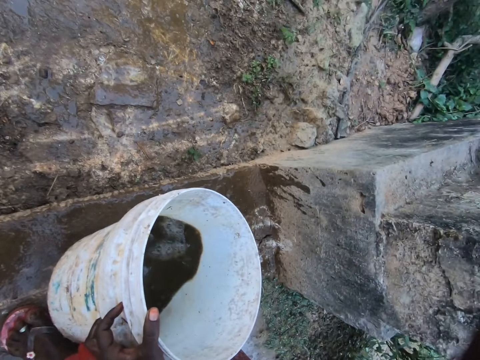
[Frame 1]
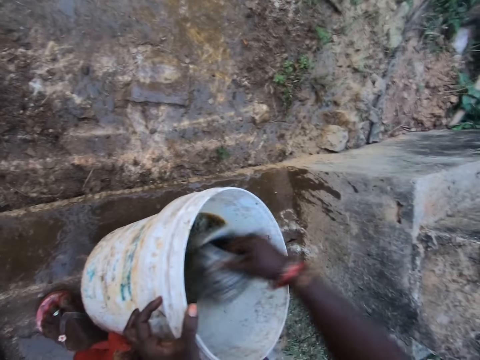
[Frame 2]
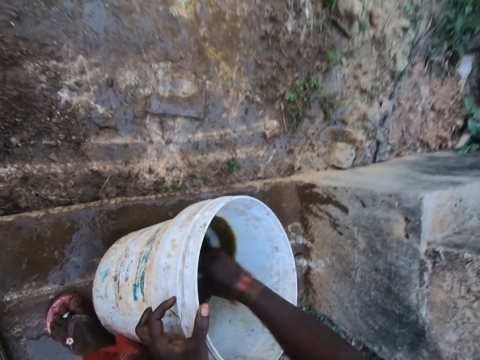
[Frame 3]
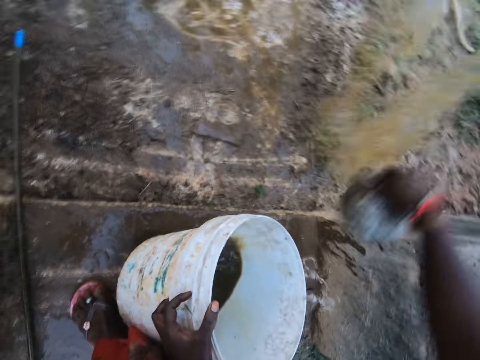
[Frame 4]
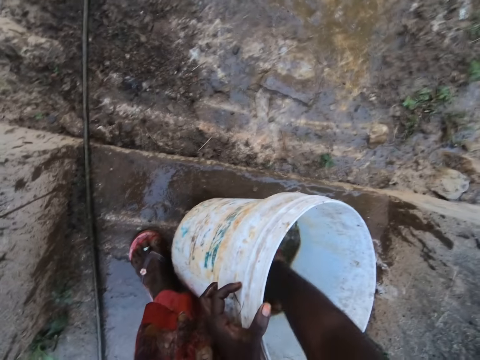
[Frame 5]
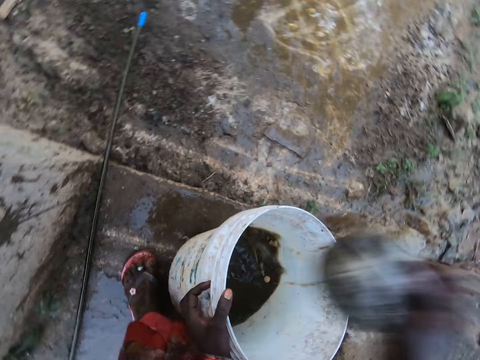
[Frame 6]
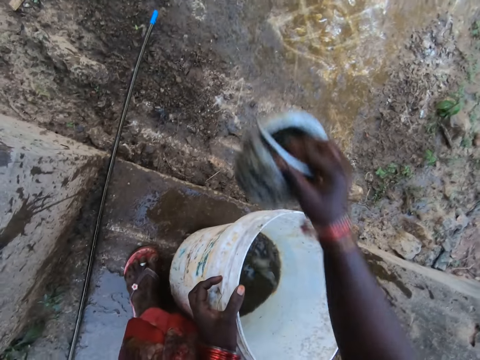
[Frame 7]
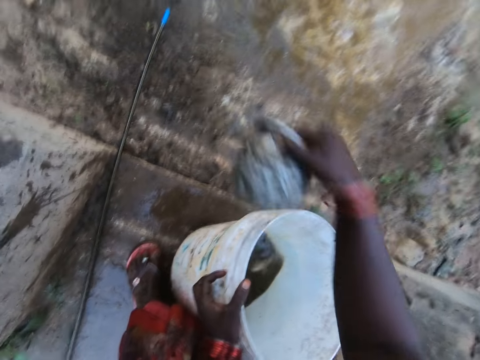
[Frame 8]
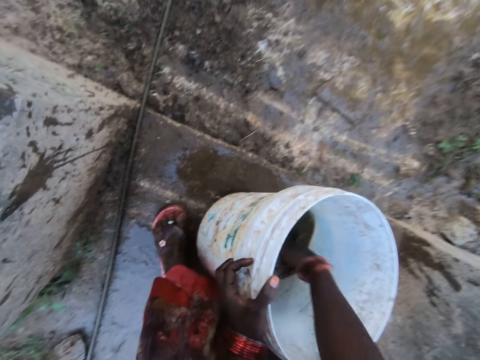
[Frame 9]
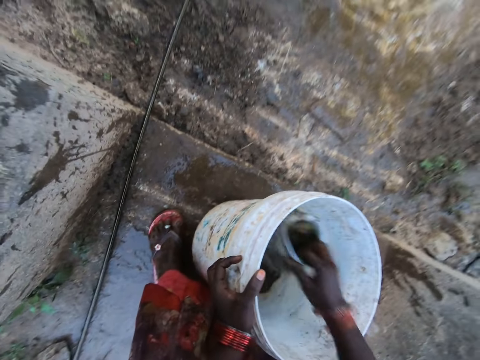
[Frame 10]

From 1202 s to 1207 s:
The camera wearer pours the liquid on the floor. They scoop out some of the liquid in the bucket with the bowl. They pour the liquid on the floor. They scoop out some of the liquid in the bucket with the bowl. They pour the liquid on the floor. They scoop out some of the liquid in the bucket with the bowl.

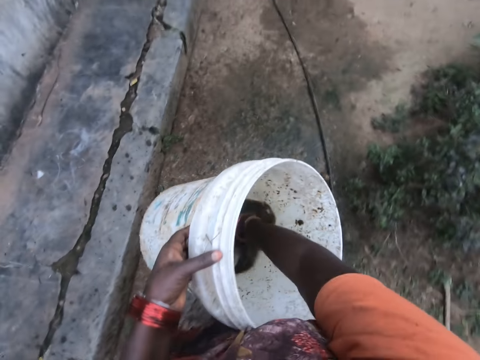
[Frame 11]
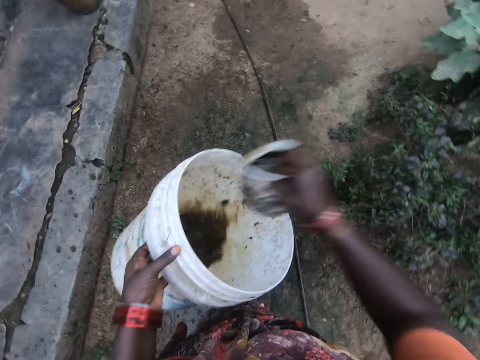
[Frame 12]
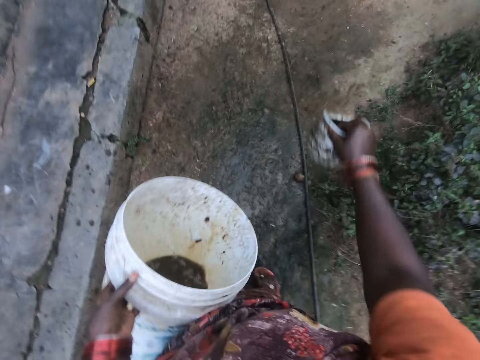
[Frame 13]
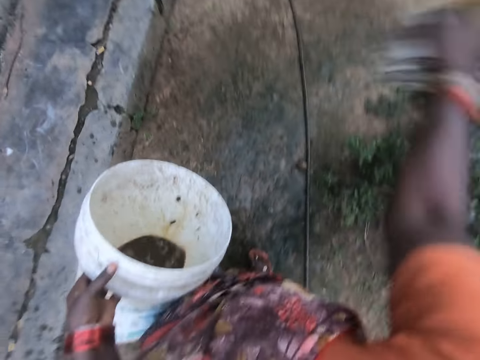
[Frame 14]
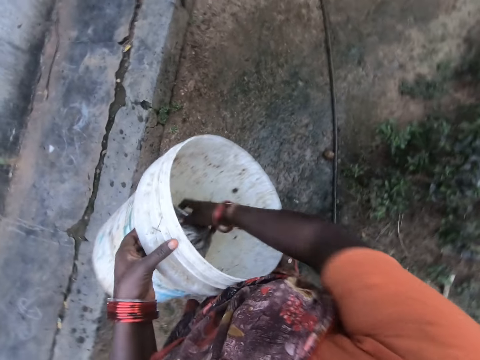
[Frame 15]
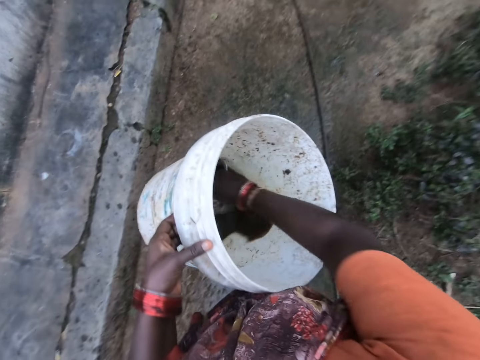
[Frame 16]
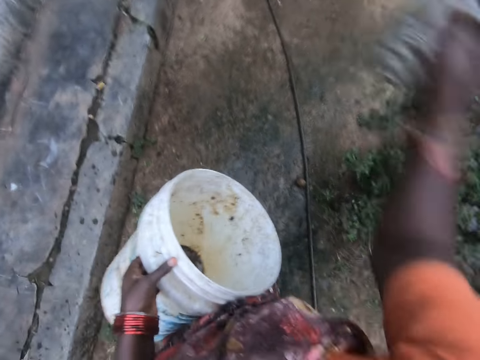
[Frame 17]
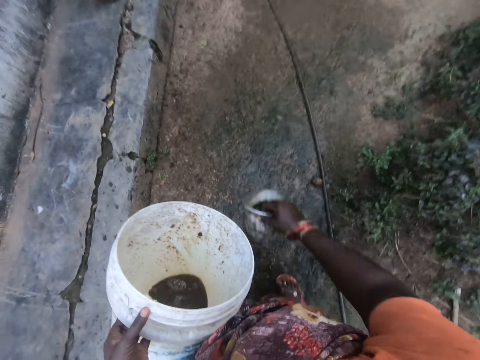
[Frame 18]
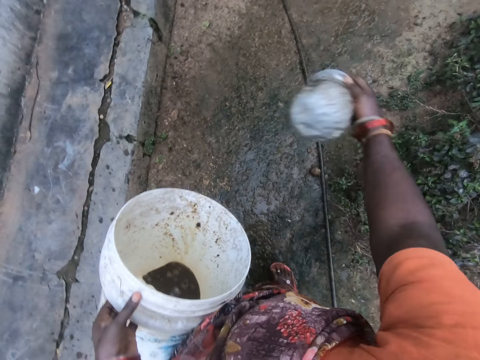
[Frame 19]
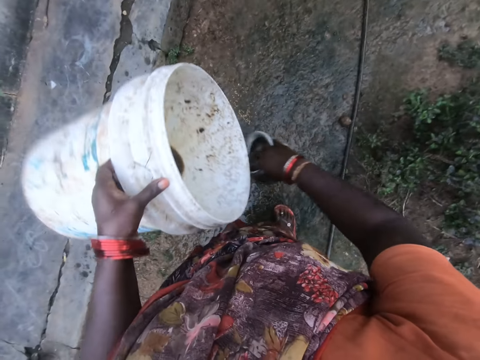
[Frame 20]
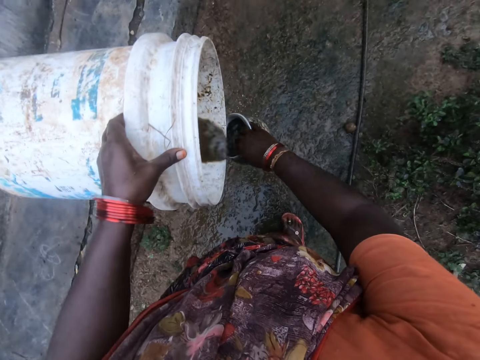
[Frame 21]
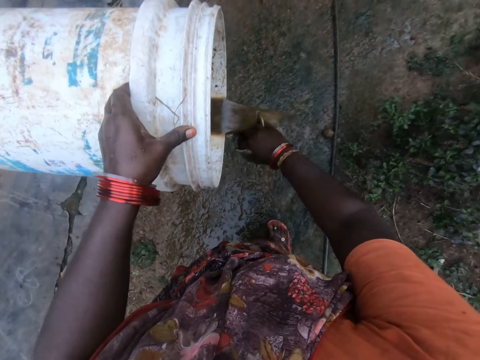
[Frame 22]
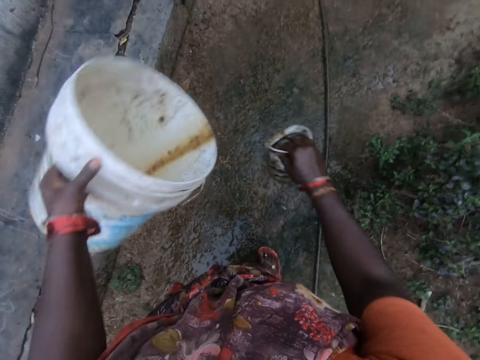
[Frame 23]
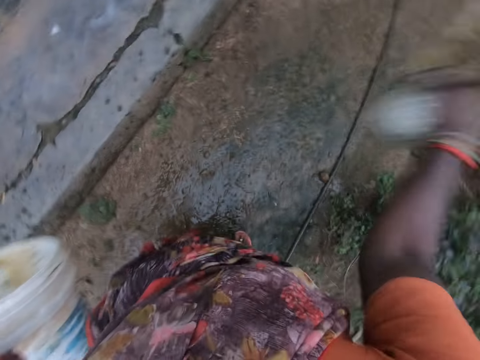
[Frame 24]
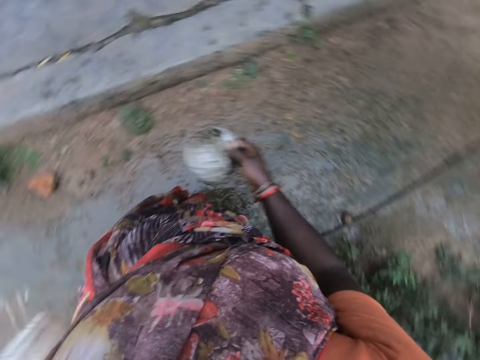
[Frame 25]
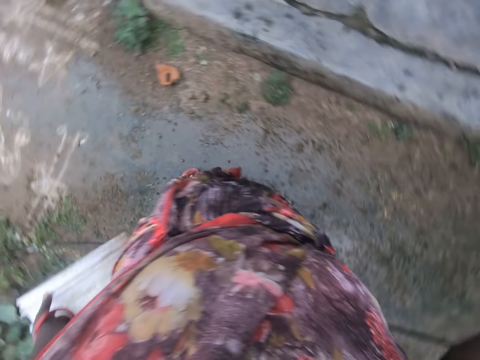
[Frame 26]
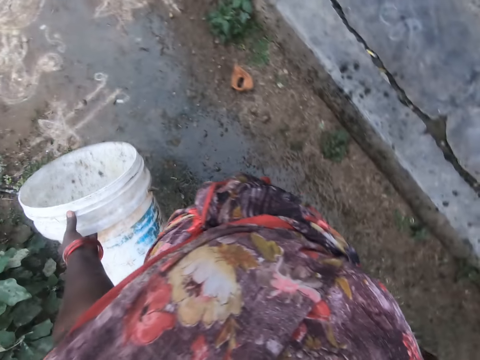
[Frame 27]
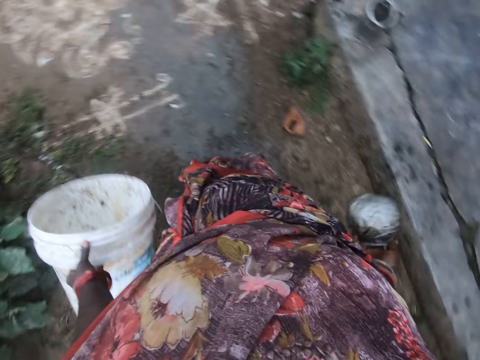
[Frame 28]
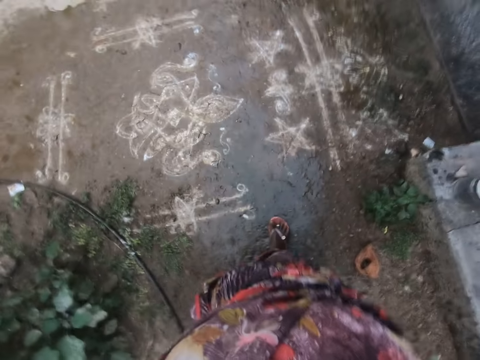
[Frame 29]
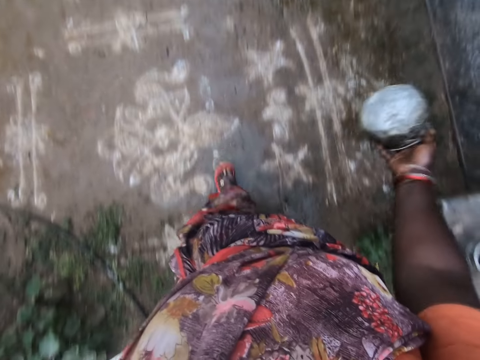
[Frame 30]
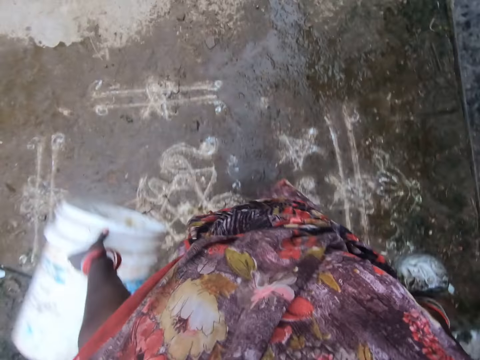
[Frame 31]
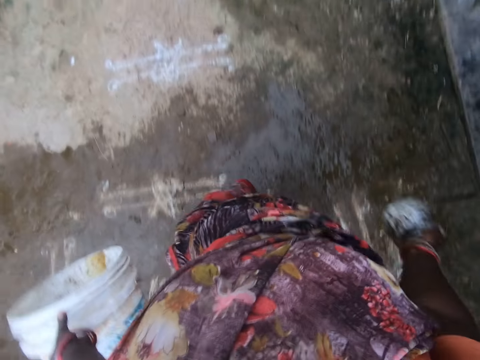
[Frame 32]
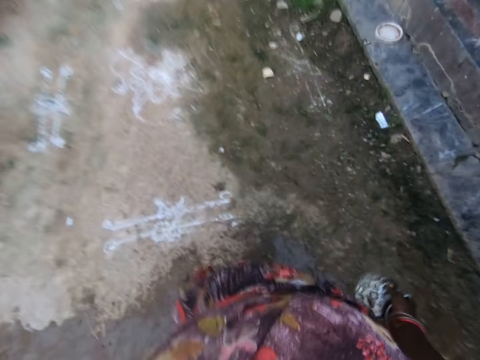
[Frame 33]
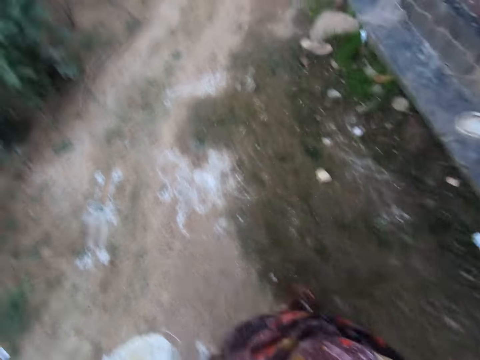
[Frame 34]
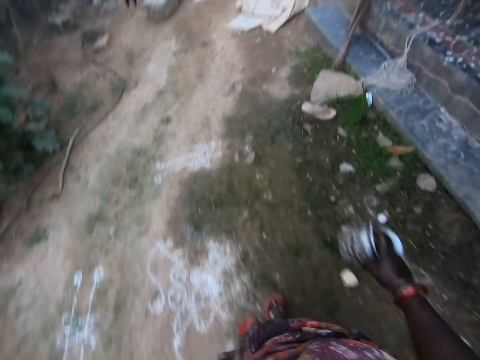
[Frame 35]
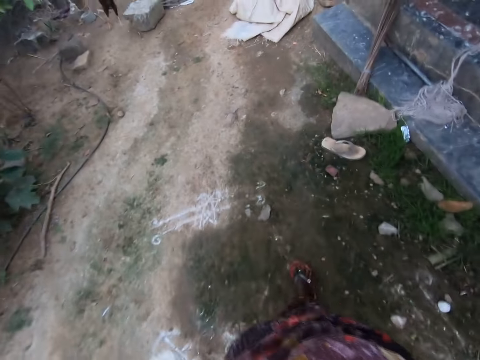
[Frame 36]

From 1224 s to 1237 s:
The camera wearer packs some water in the bucket with the bowl. They sprinkle the floor outside with the water in the bowl. They pack some water in the bucket with the bowl. They sprinkle the floor outside with the water in the bowl. They pour the water in the bucket into the bowl. They sprinkle the floor outside with the water in the bowl. They walk in the compound towards a pond.

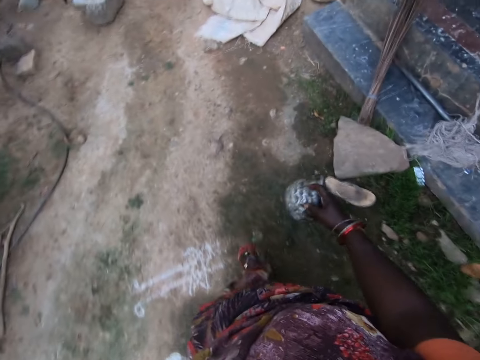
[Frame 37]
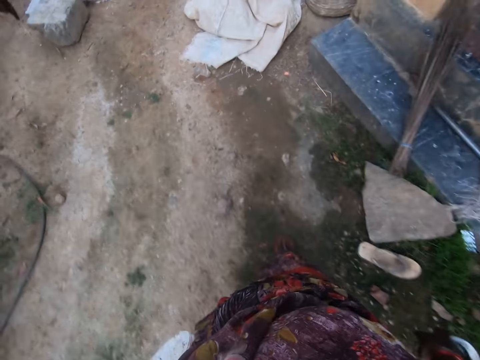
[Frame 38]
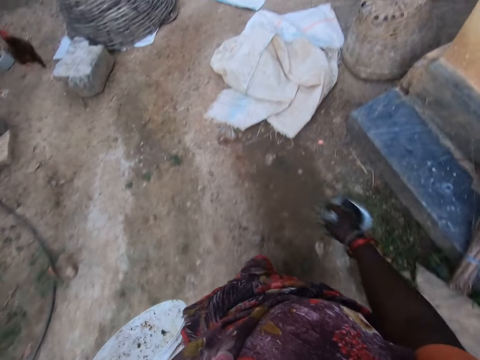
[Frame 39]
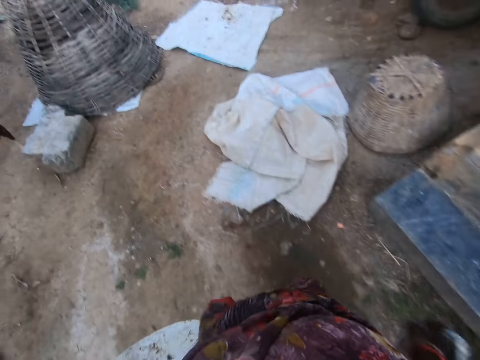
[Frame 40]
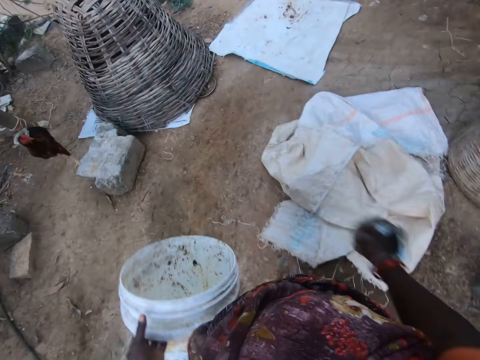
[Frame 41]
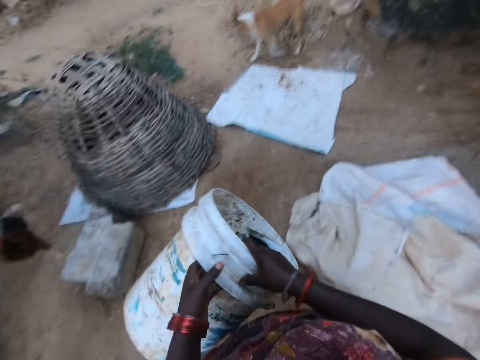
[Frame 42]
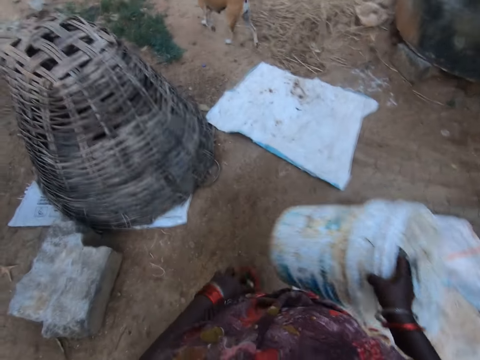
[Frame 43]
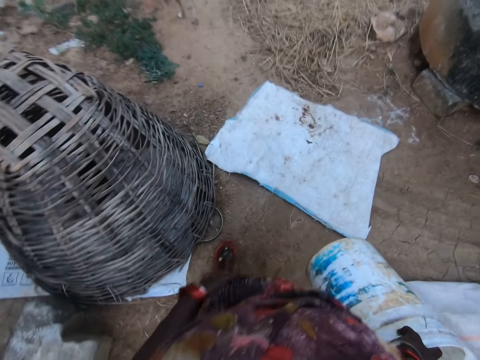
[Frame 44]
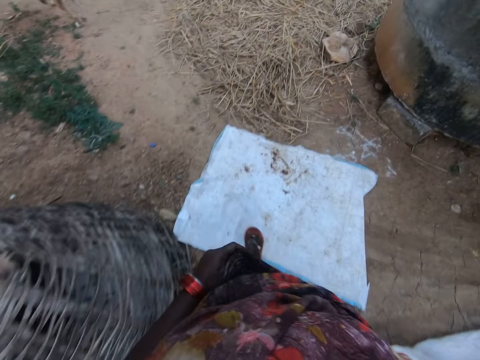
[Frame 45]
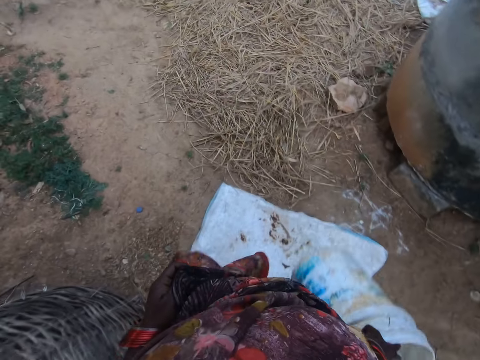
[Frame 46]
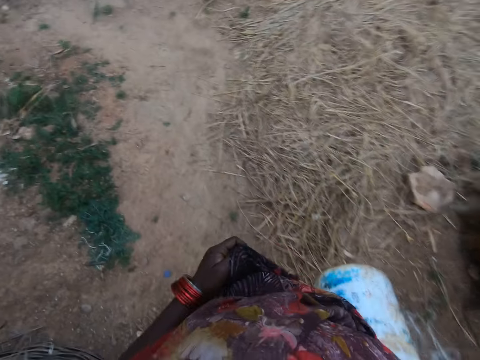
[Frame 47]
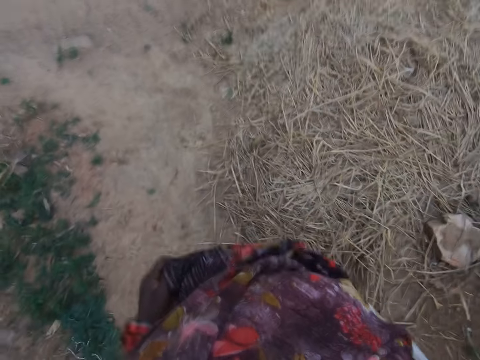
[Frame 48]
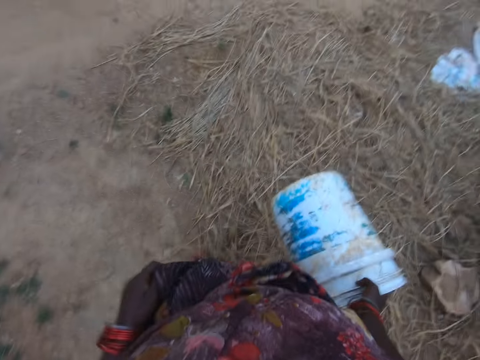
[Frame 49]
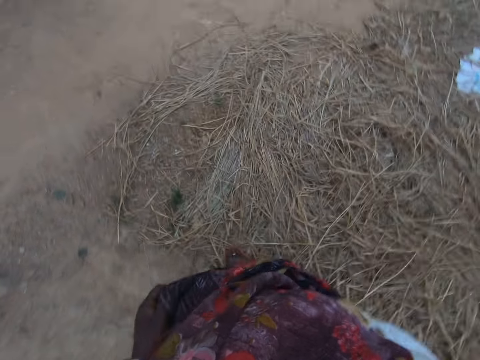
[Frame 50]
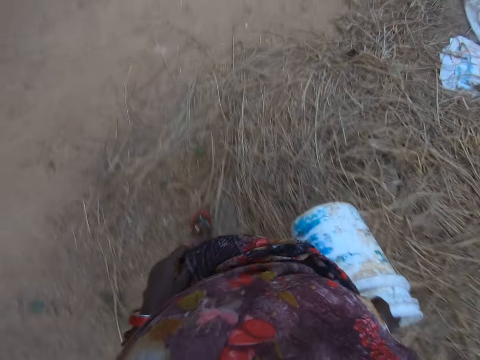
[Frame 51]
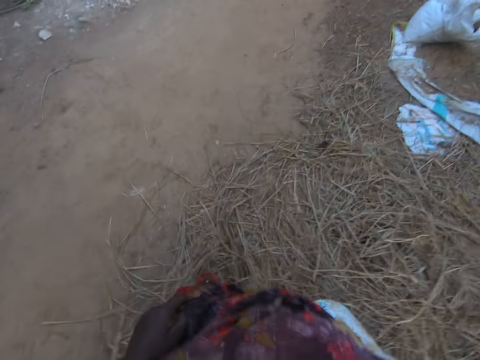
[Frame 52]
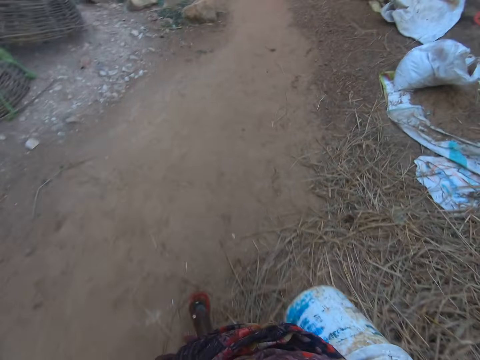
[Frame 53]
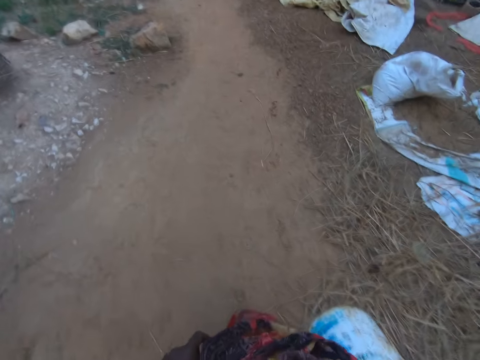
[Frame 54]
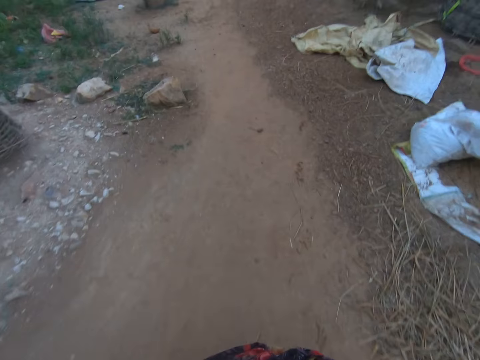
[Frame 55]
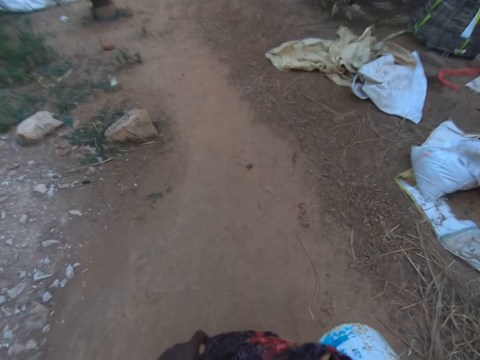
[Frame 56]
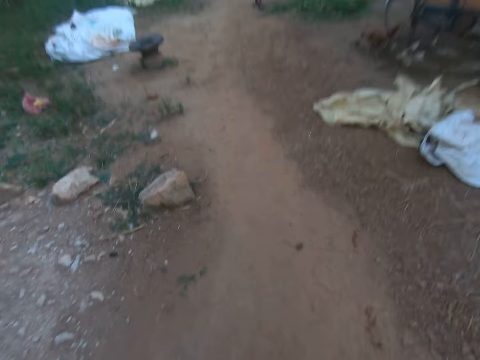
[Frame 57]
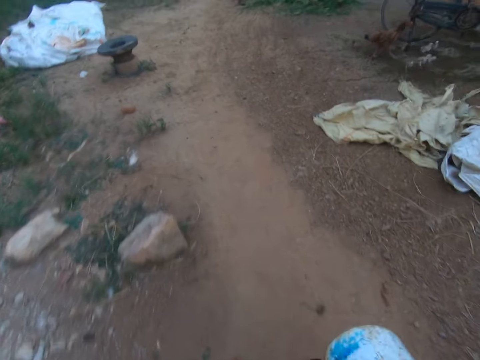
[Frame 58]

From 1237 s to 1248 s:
The camera wearer switches the bucket to her right hand. She holds the bucket. She walks in the compound.
